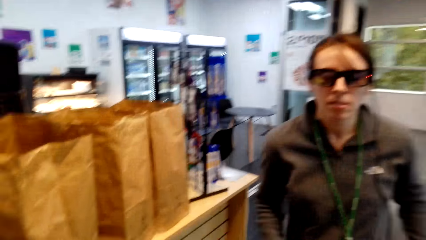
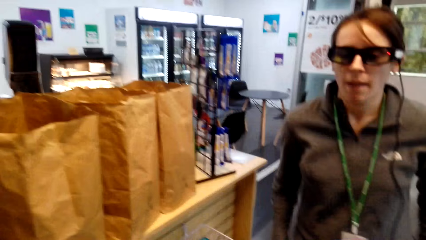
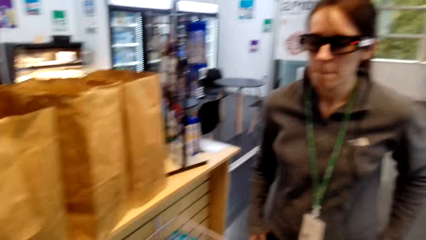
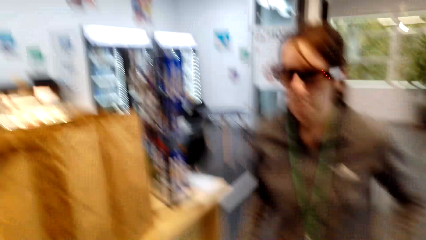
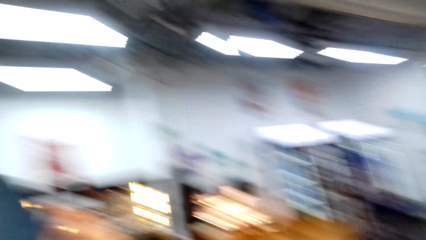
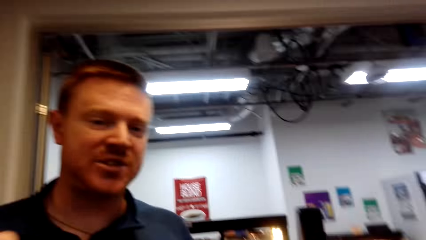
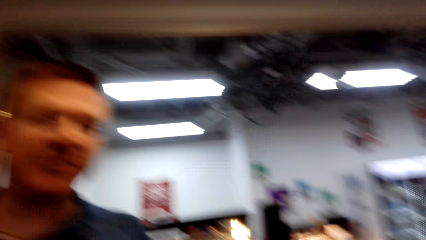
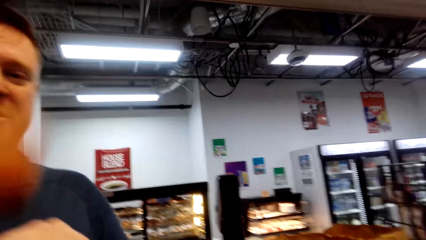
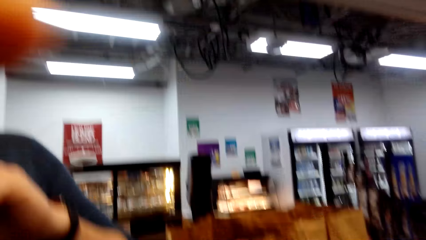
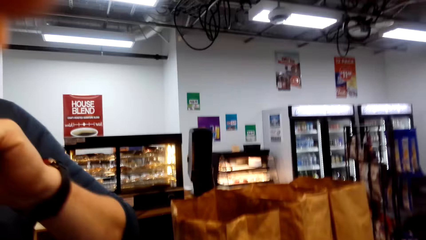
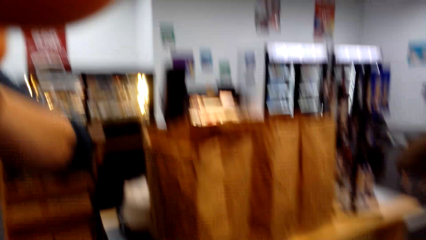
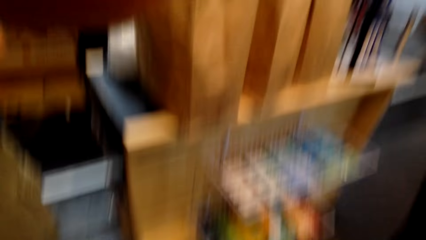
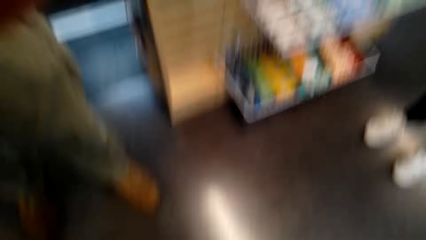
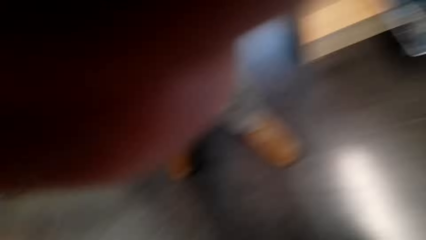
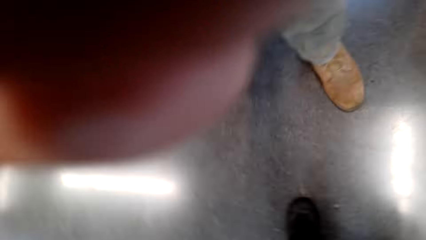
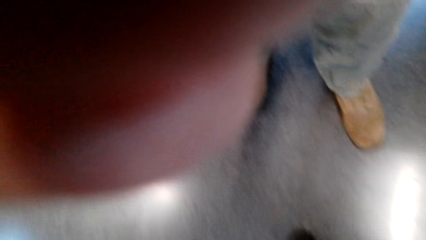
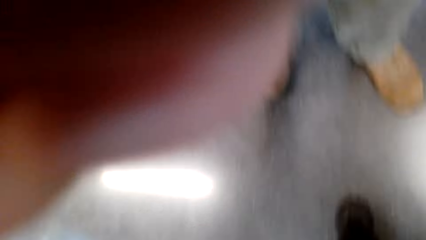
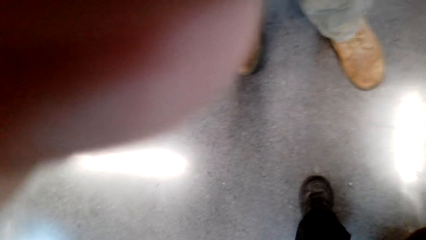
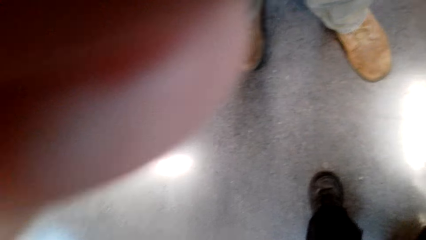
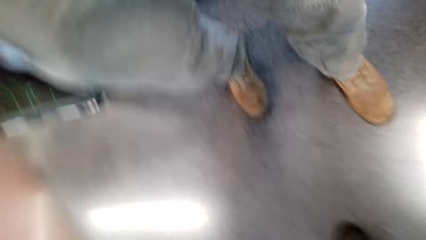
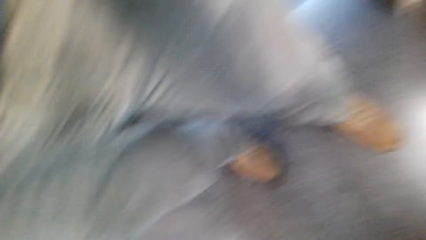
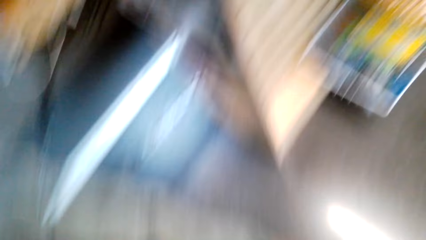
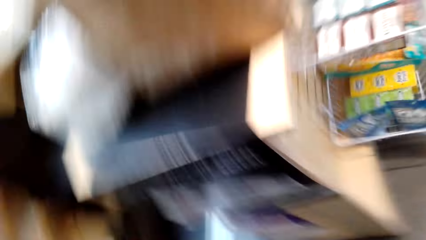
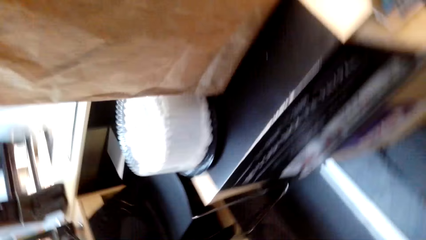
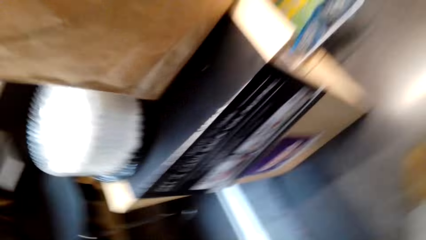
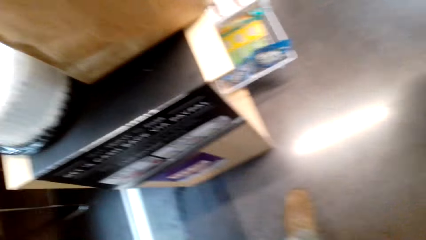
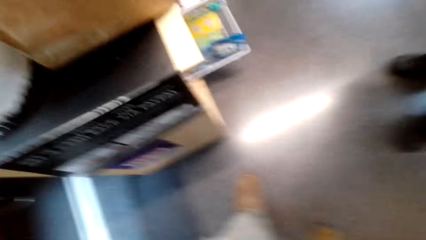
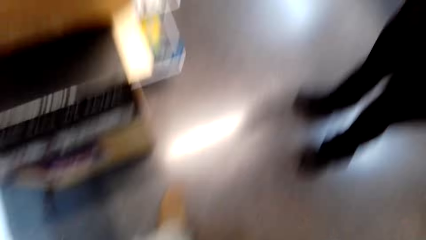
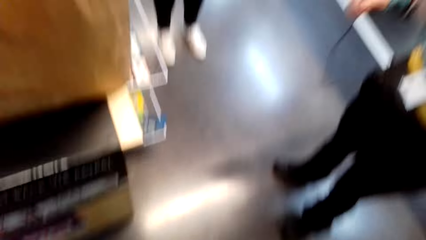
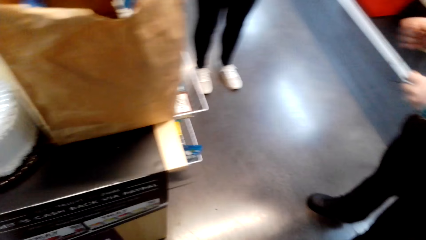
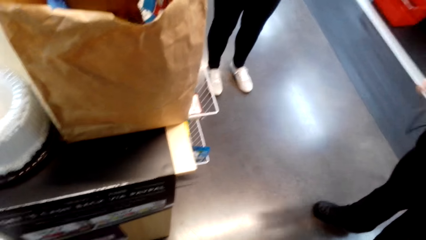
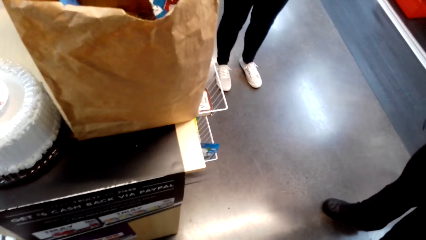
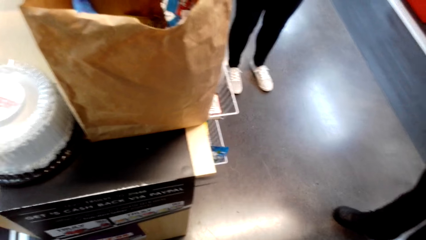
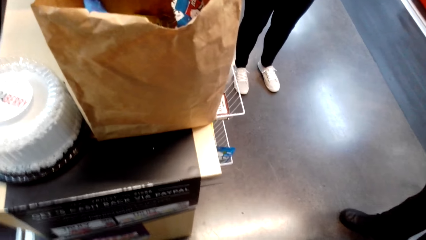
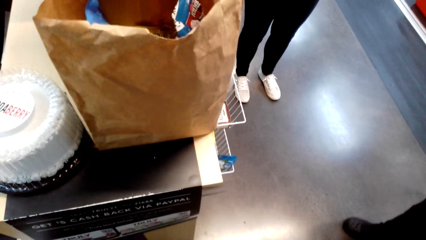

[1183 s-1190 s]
The cashier adjusts the camera on the camera wearer.
